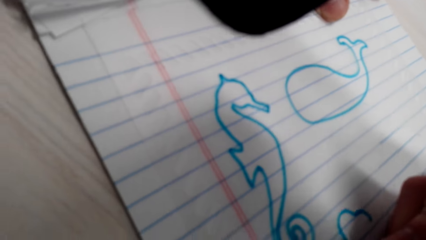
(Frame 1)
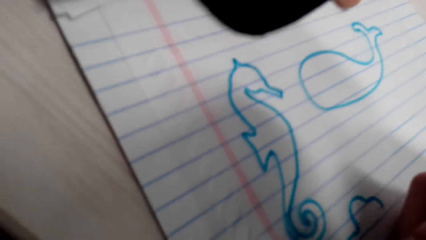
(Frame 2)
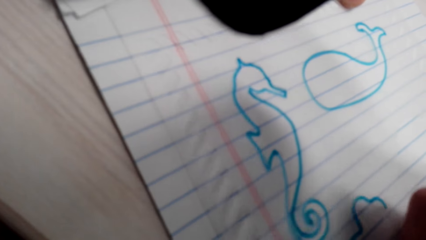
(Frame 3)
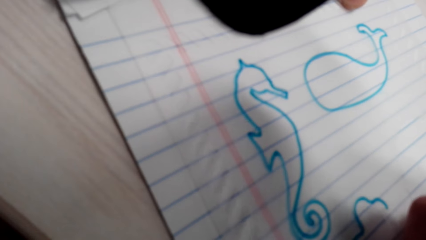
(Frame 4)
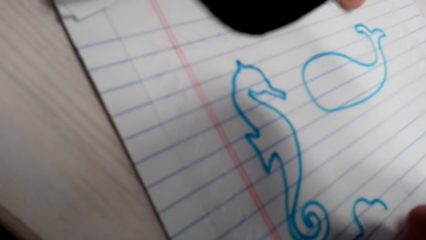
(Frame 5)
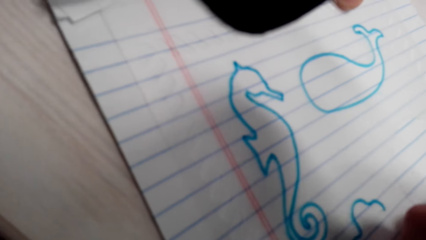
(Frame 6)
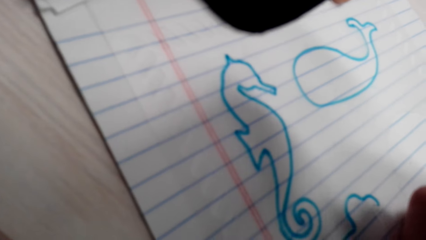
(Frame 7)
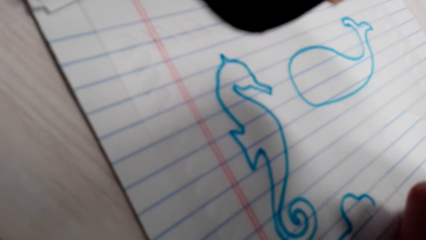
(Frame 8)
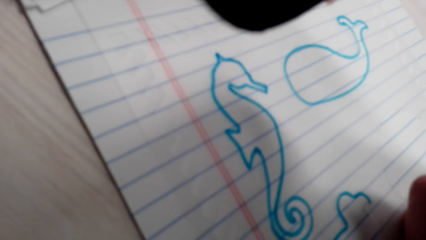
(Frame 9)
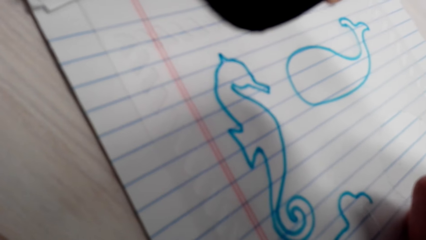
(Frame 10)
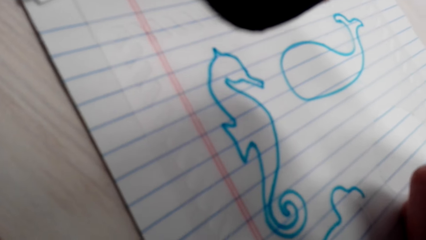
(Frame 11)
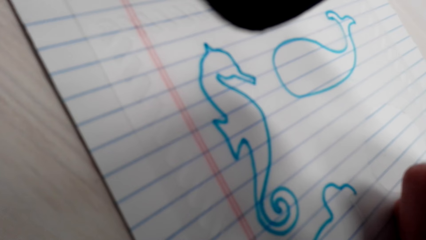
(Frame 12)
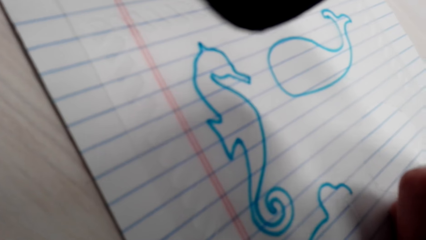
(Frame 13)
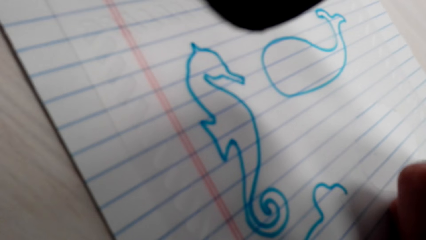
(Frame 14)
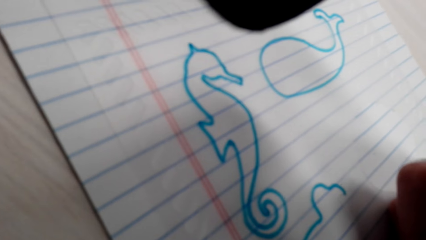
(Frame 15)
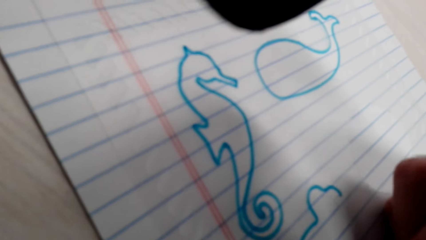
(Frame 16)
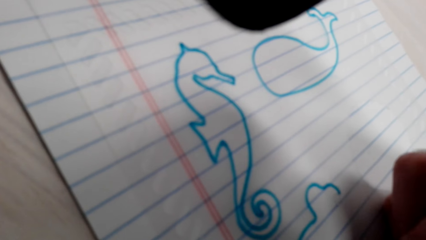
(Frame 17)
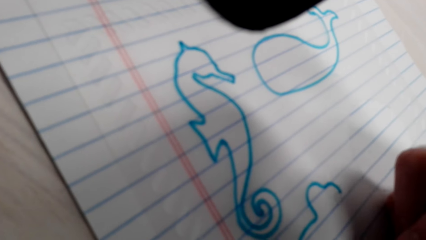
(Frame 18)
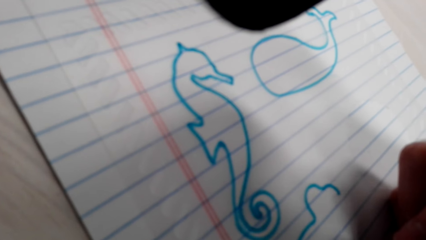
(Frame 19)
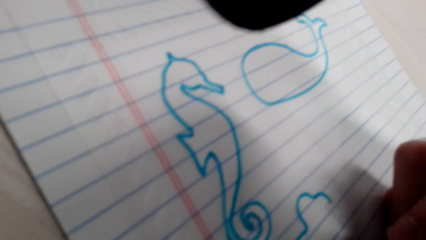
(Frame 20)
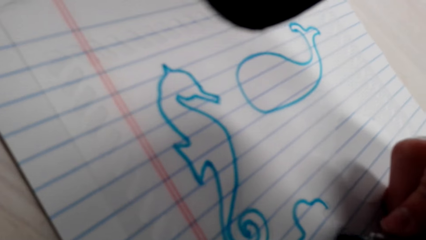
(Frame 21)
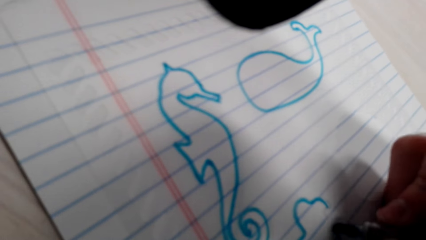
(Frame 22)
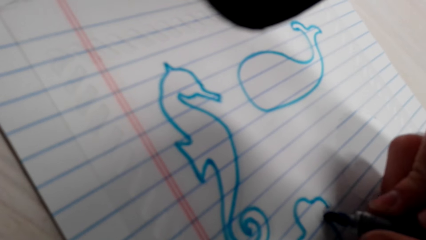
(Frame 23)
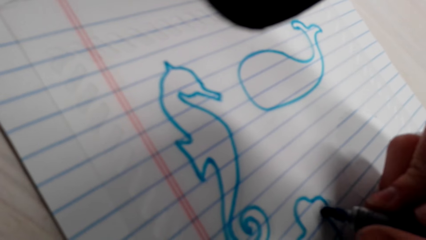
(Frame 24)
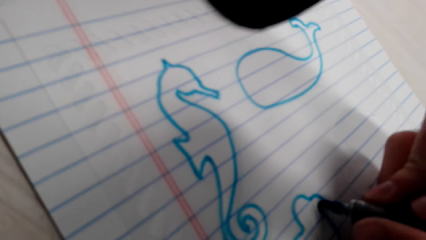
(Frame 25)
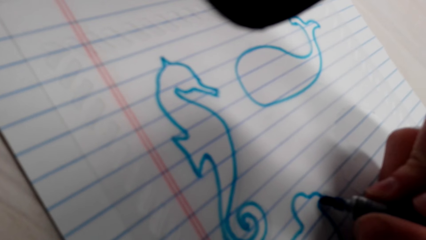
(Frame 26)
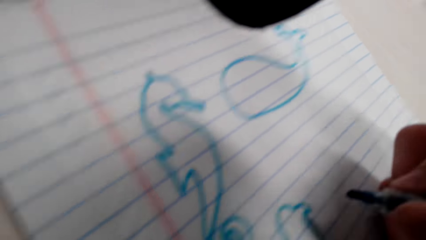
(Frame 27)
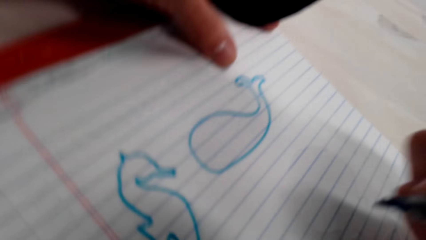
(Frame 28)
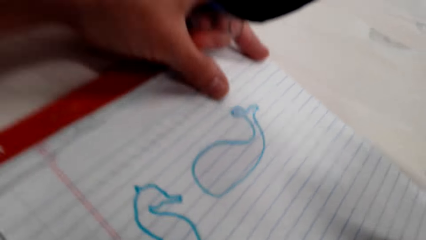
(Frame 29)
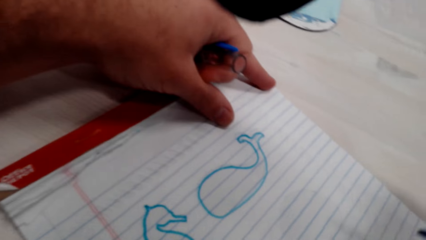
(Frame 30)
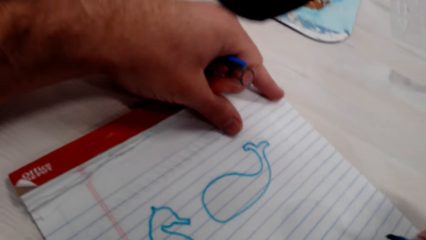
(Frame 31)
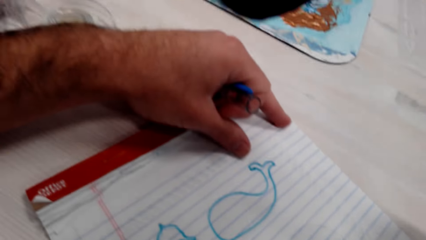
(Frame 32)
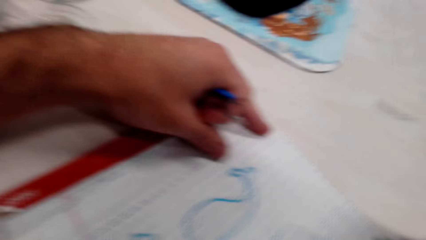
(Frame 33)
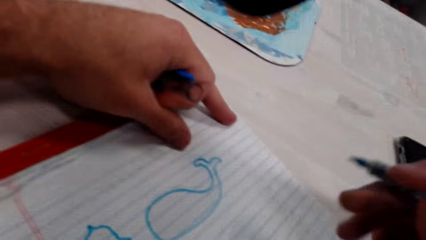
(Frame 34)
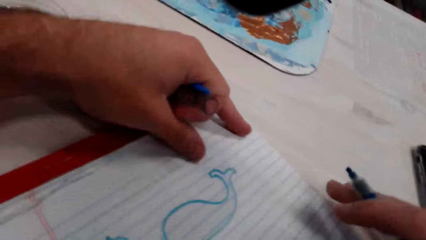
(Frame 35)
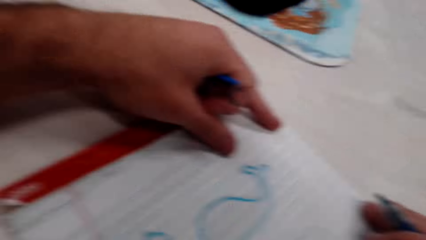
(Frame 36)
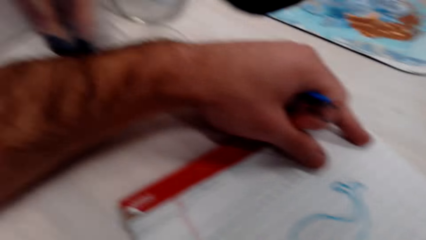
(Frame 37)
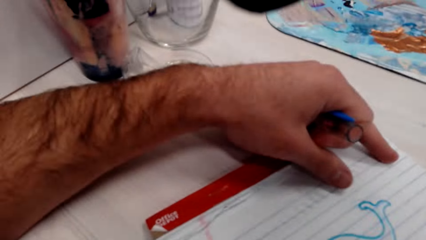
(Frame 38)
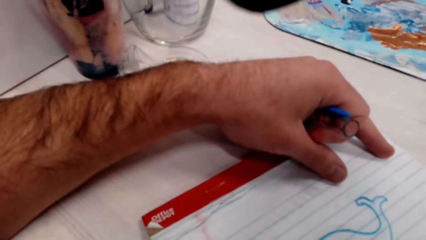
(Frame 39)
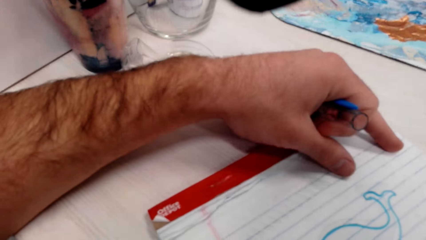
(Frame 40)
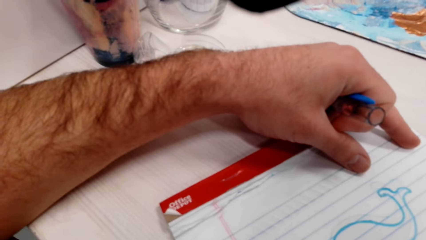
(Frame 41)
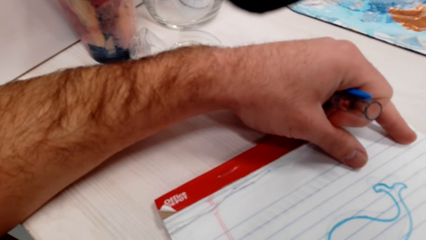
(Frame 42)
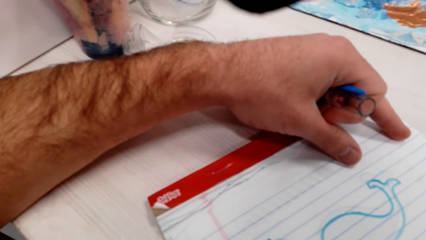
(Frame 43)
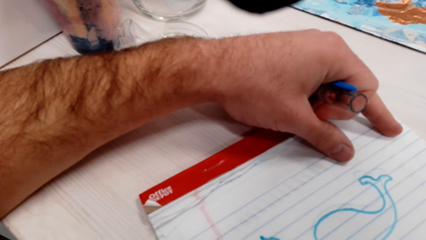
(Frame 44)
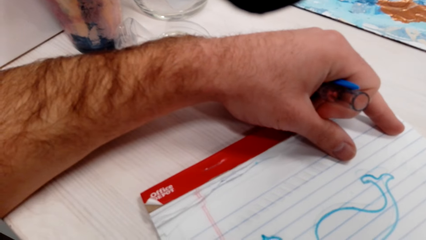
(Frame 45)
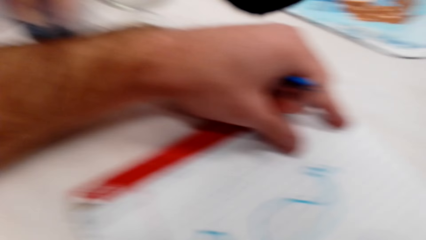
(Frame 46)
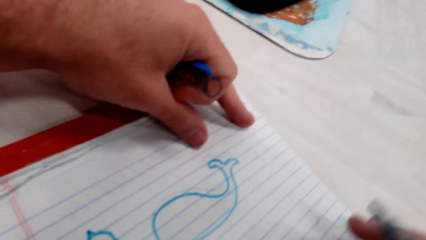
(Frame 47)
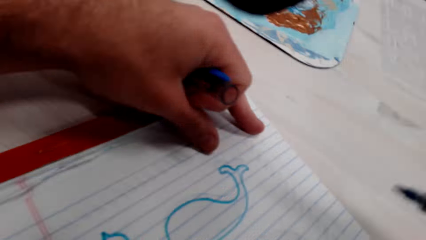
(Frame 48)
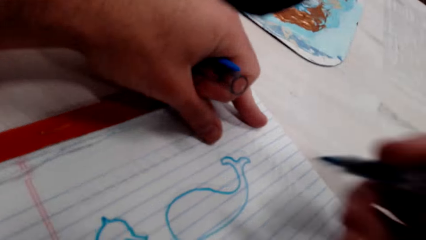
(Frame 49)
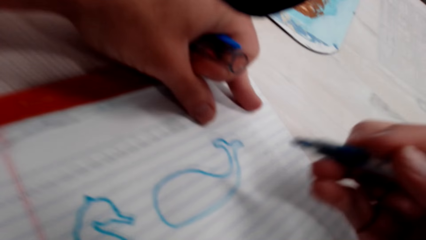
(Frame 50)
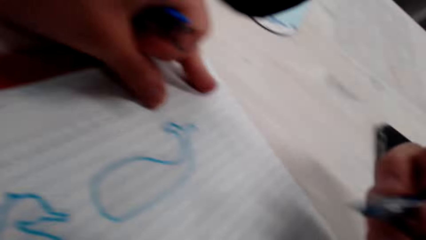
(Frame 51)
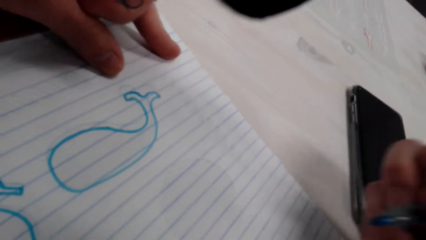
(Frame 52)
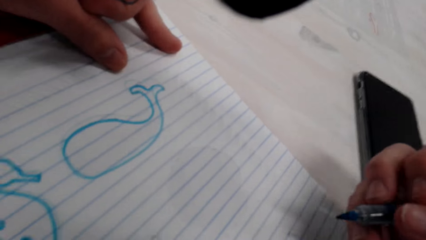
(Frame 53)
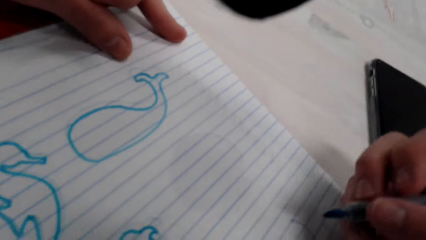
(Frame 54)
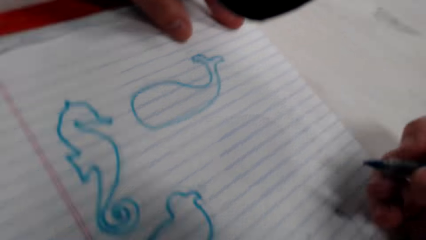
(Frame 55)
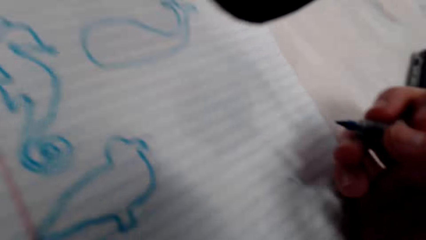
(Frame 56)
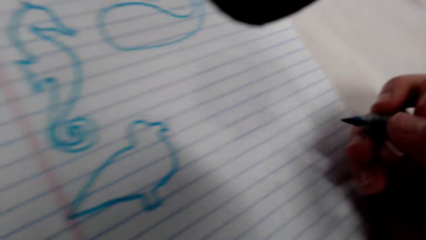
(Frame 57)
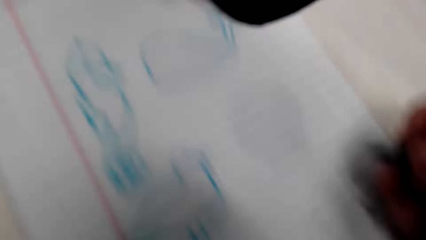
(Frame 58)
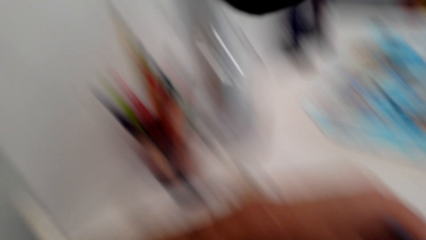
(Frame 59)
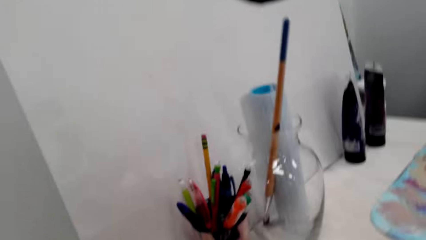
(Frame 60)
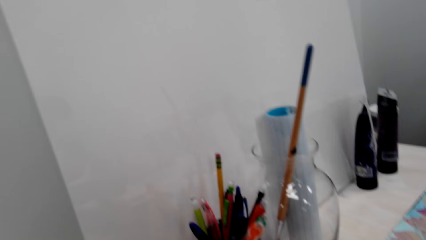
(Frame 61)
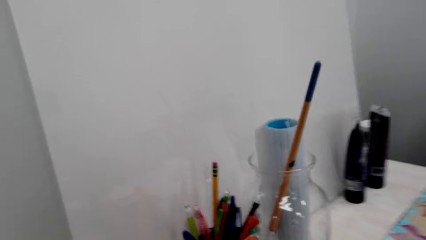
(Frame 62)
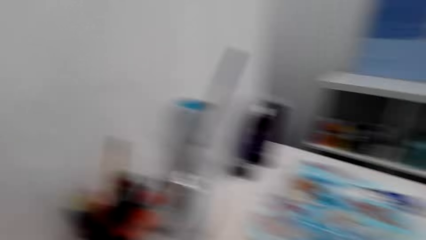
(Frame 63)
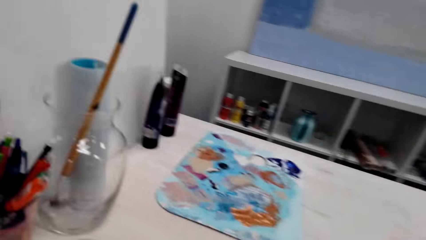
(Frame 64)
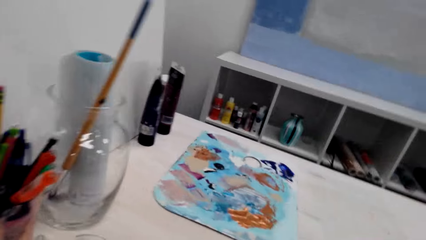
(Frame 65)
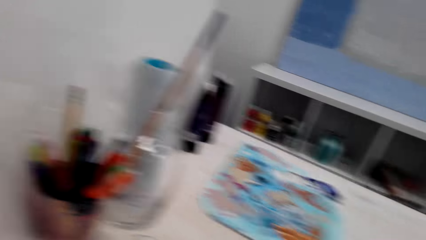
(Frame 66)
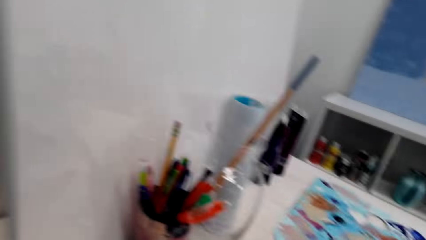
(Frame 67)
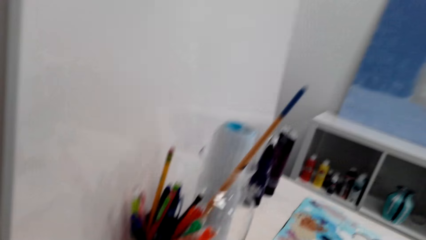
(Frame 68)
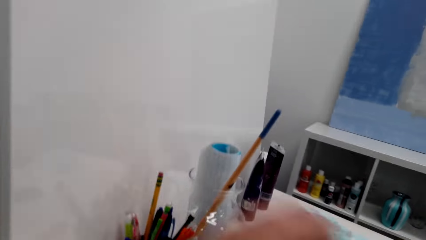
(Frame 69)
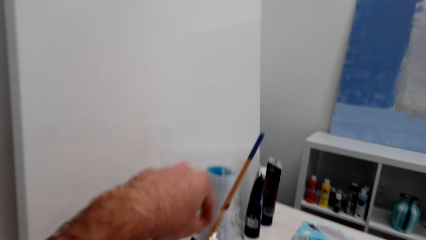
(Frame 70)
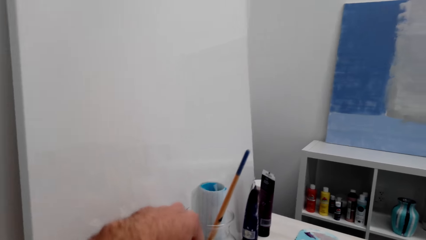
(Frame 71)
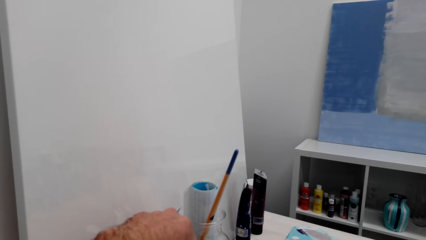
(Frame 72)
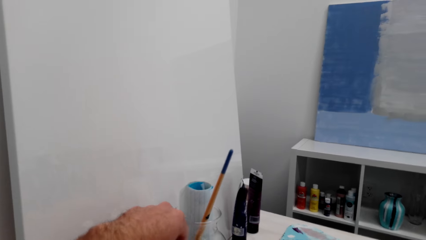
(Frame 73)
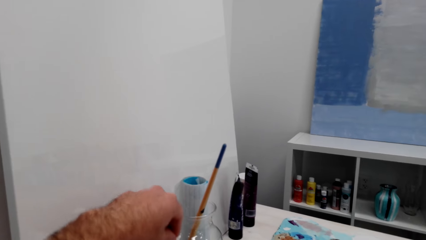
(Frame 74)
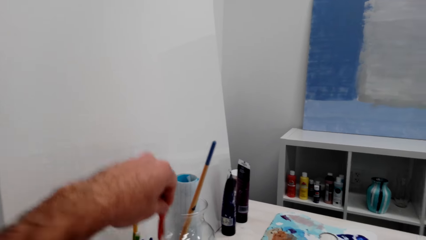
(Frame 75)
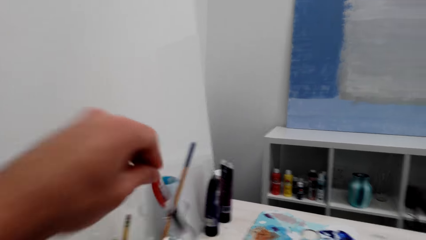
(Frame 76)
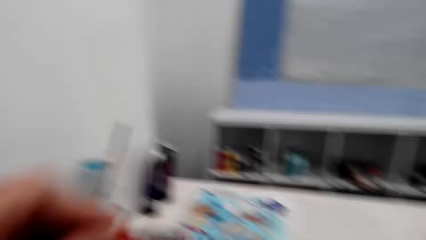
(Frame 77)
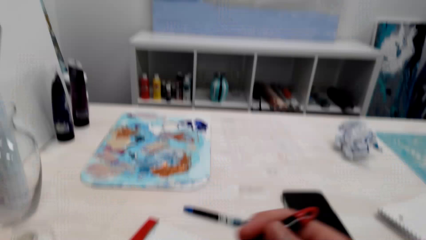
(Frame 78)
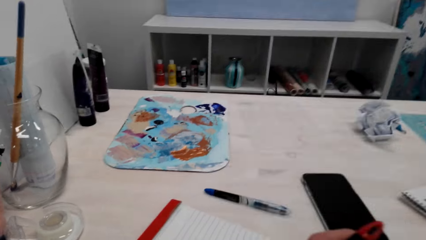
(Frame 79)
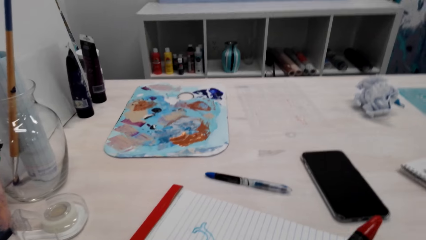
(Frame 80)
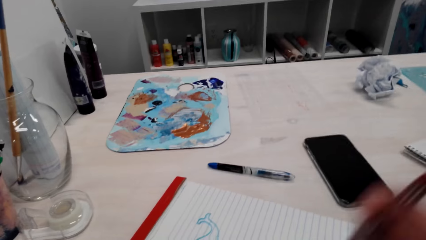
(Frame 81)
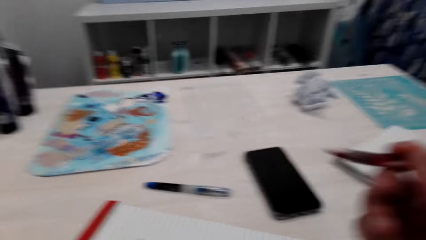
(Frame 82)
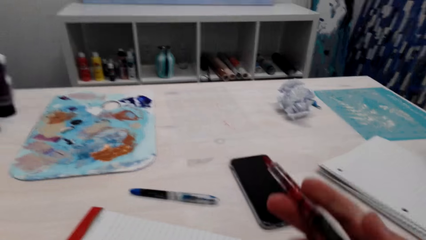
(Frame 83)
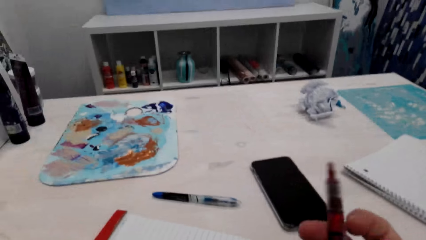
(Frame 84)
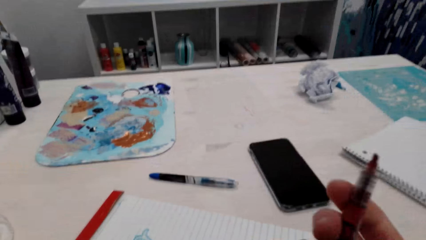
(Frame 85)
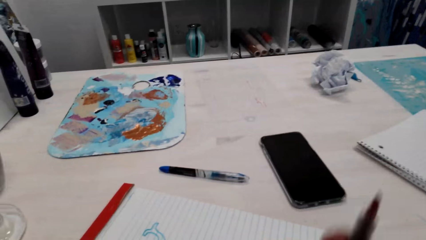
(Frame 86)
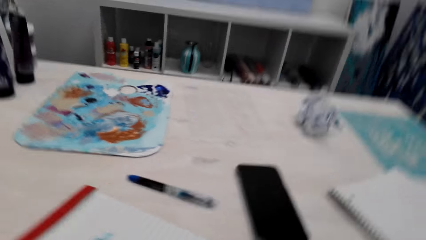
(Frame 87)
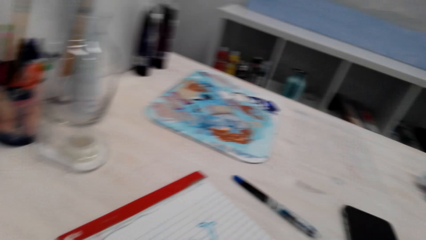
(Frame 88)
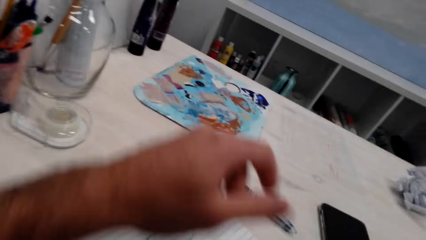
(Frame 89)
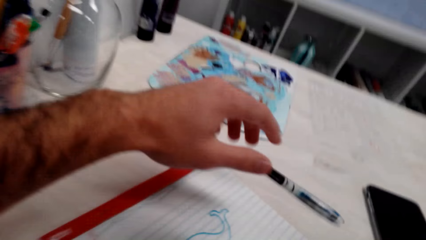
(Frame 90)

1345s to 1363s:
The camera wearer pulls the pen off the book. They look around the room. They pick a pen from the pen holder. They remove the pen cap.
